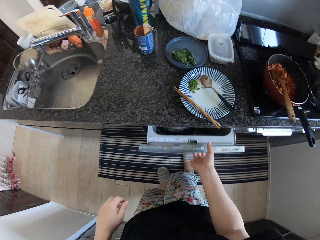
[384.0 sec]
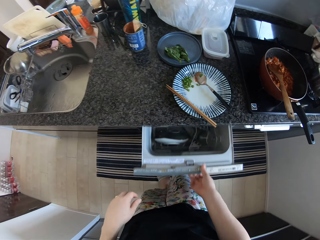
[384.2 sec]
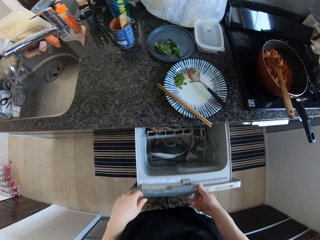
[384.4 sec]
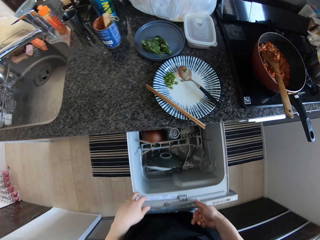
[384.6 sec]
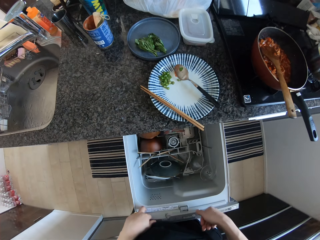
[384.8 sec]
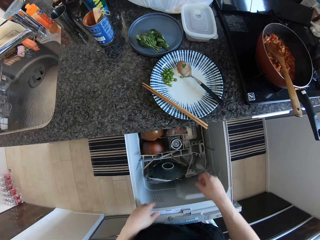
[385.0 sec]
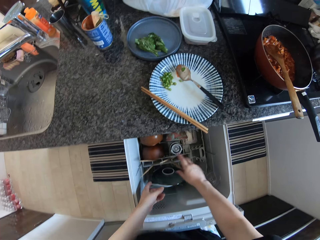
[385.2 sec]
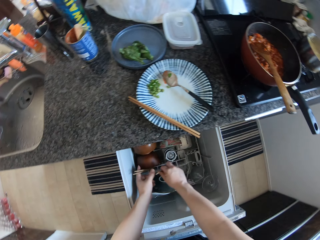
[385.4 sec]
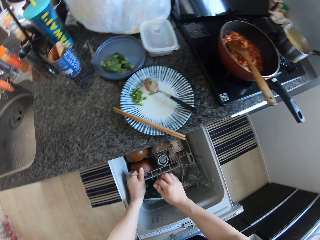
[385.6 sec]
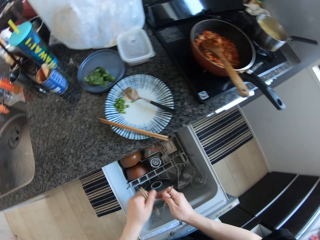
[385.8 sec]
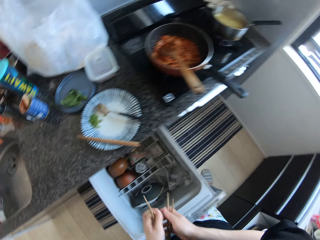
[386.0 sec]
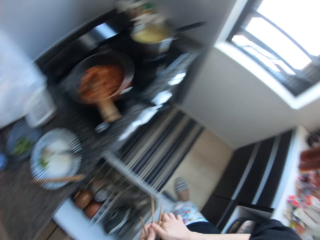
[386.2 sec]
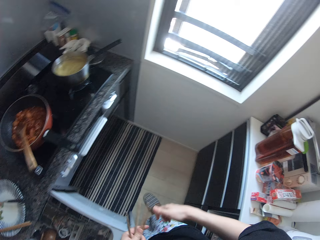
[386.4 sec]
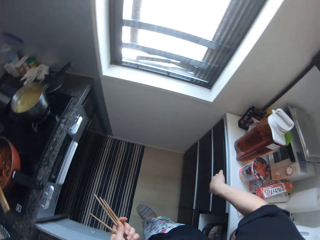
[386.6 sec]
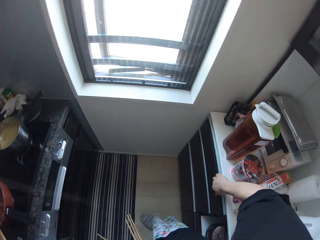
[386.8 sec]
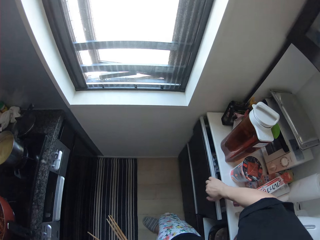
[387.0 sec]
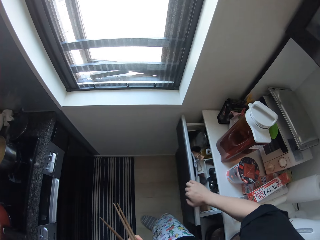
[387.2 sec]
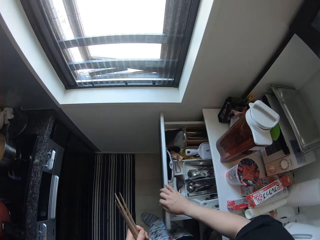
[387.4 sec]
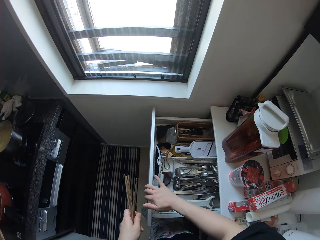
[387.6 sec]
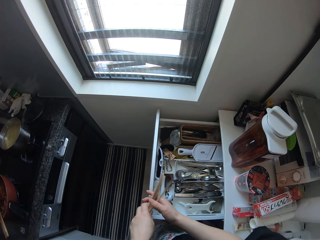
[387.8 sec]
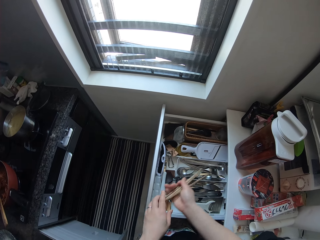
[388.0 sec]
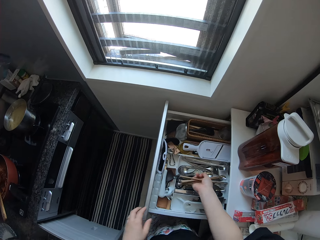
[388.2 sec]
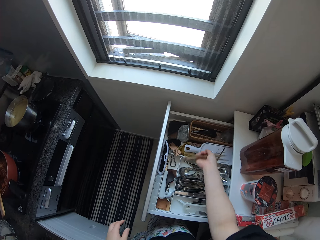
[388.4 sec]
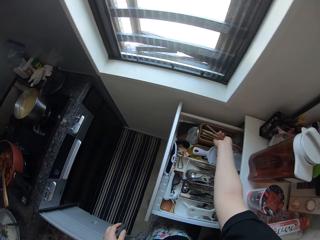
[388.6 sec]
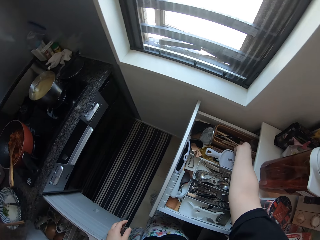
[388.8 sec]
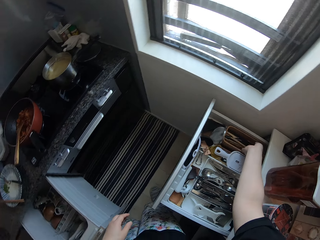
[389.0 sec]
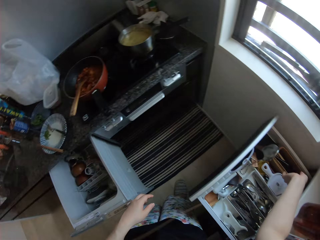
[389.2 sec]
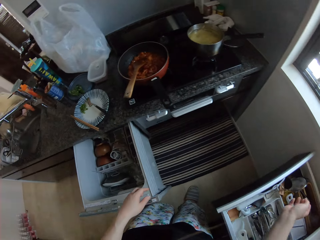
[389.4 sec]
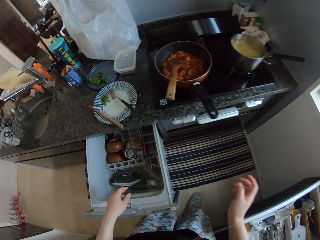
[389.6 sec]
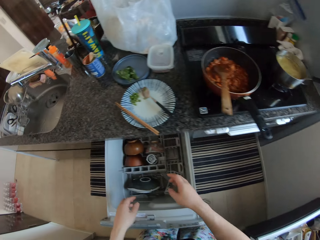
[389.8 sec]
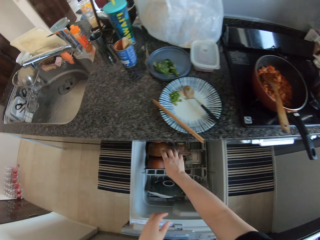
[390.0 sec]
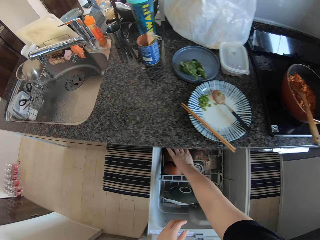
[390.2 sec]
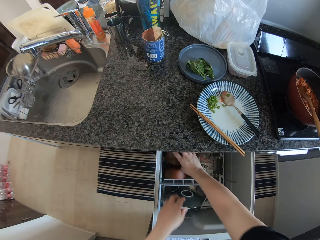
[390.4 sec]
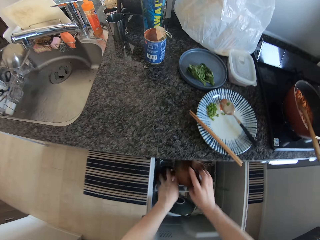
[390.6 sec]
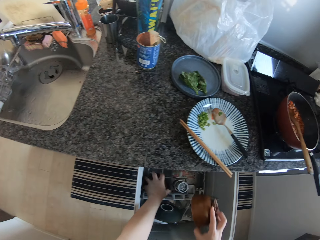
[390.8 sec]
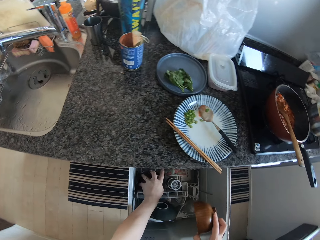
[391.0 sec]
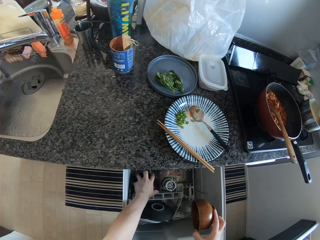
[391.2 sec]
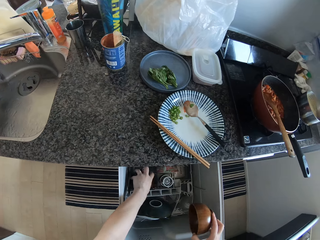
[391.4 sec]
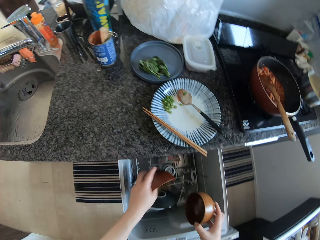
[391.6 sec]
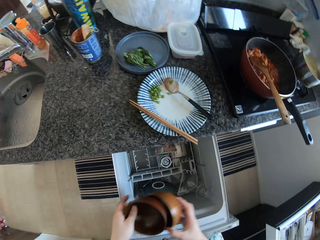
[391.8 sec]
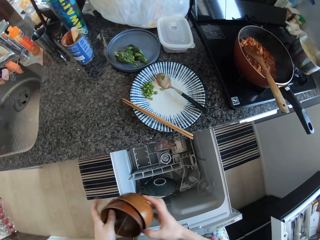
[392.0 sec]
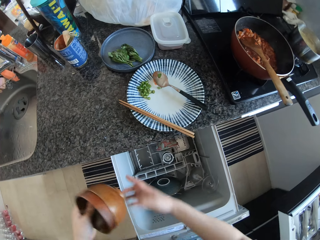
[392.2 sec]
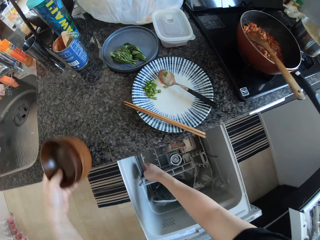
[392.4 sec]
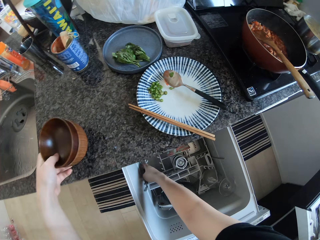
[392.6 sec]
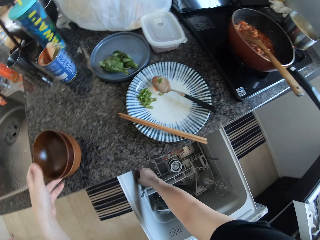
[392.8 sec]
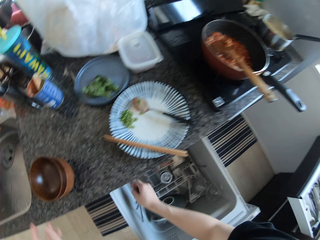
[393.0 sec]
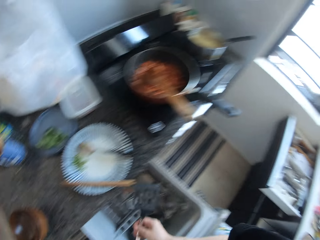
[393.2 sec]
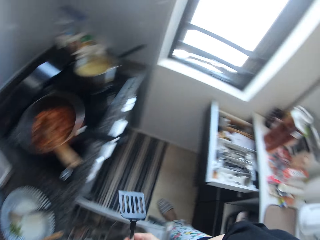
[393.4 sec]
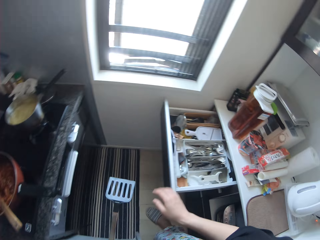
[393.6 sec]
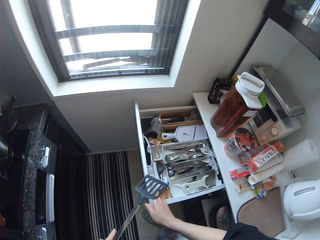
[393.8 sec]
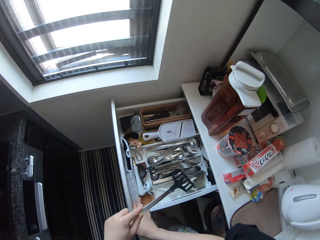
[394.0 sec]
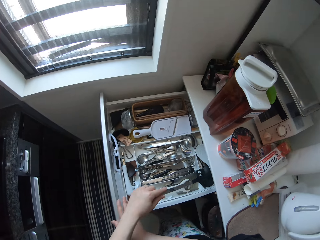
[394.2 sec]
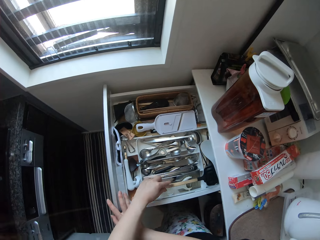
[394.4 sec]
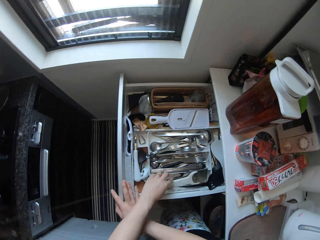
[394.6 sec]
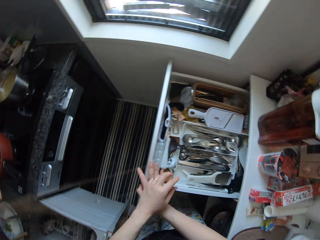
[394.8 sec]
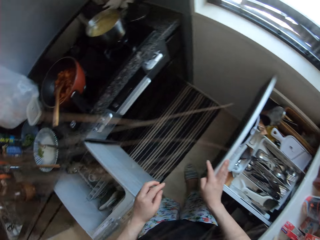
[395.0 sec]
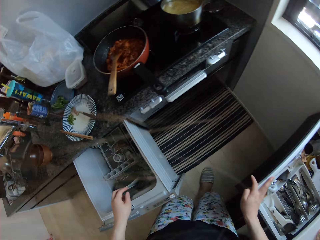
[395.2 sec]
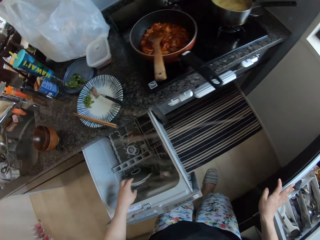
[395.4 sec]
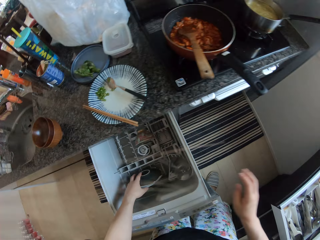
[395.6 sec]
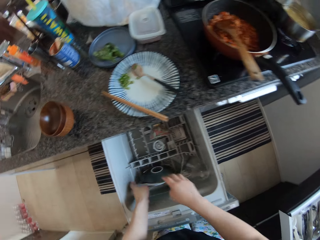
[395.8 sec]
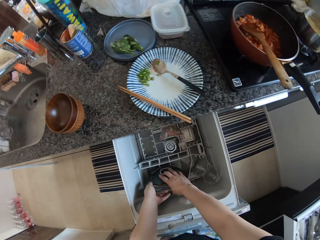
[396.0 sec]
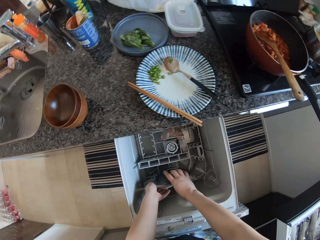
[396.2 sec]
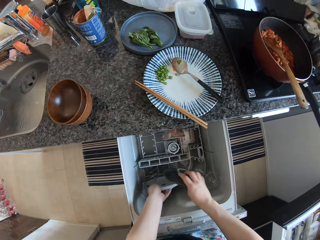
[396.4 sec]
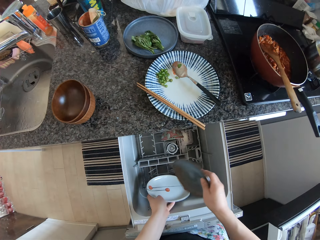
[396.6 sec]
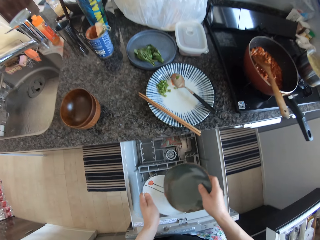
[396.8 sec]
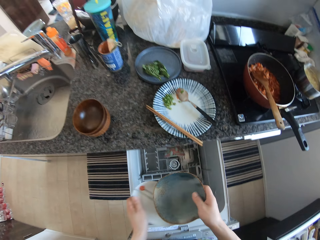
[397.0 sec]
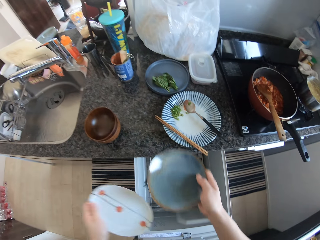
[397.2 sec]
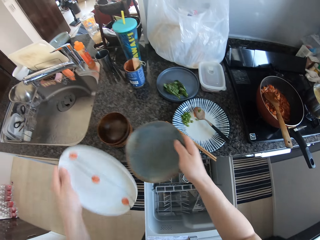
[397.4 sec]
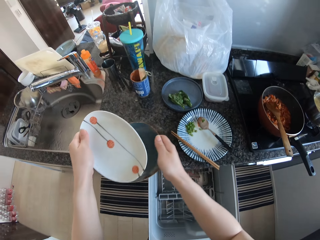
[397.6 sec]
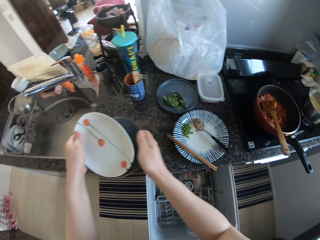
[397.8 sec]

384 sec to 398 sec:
The camera wearer opens a drawer with her right hand. She picks out chopsticks from the drawer with both her hands. She opens a drawer behind her with her right hand. She exchanges the chopsticks to the other hand. She places the chopsticks into the drawer. She picks out a bowl from the drawer with her right hand. She picks out a bowl from the drawer with her left hand. She puts the two bowls together. She exchanges a bowl to the other hand. She places the bowls on the kitchen table. She picks out a turner spoon from the drawer with her right hand. She places the turner in the drawer behind her. She holds the drawer. She places her right hand on the drawer behind her. She removes a hand from the drawer. She picks out two dinnerware or plates from the drawer with both her hands.

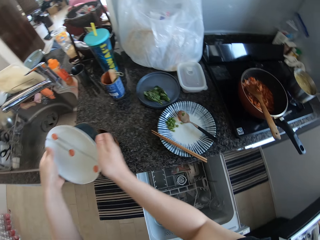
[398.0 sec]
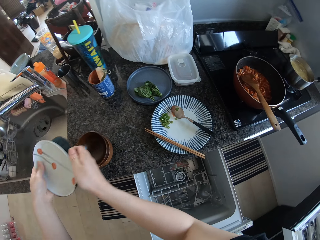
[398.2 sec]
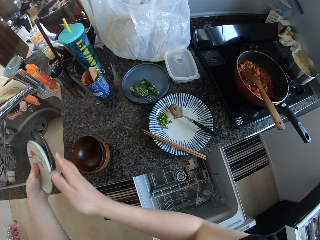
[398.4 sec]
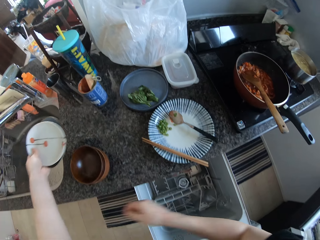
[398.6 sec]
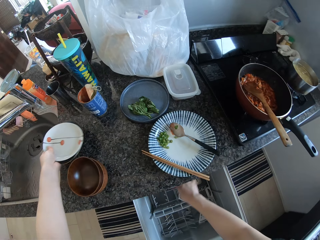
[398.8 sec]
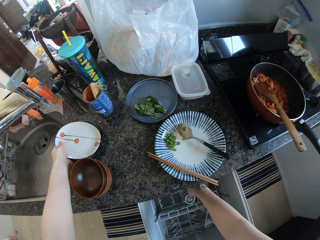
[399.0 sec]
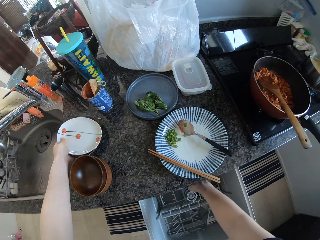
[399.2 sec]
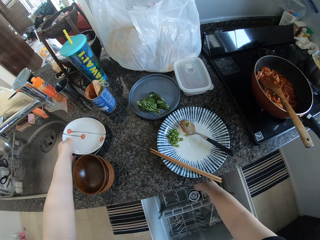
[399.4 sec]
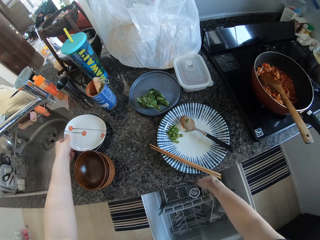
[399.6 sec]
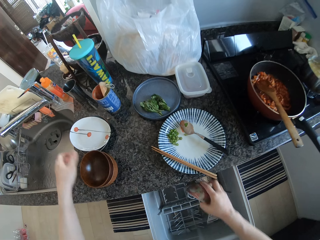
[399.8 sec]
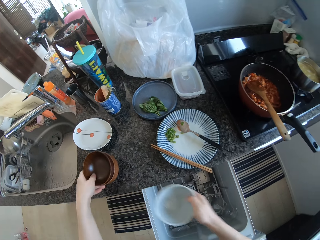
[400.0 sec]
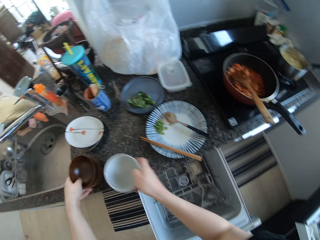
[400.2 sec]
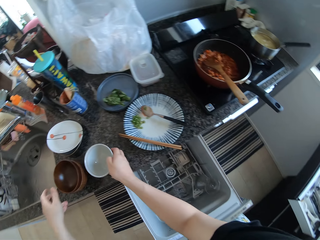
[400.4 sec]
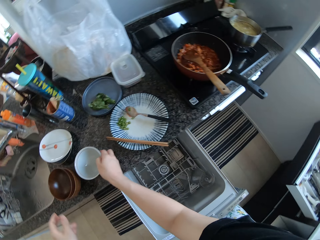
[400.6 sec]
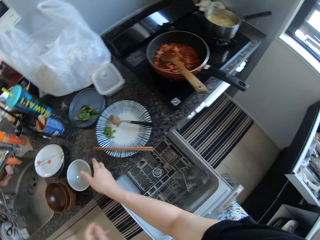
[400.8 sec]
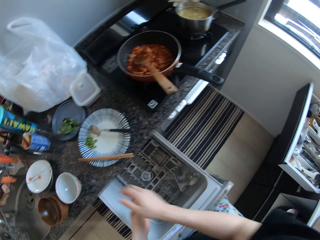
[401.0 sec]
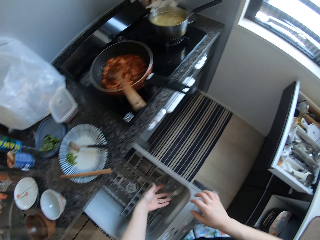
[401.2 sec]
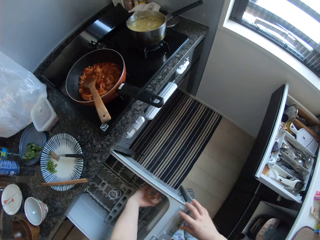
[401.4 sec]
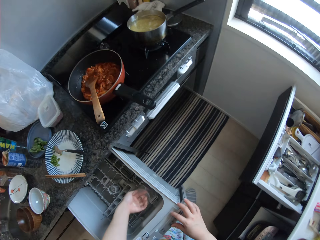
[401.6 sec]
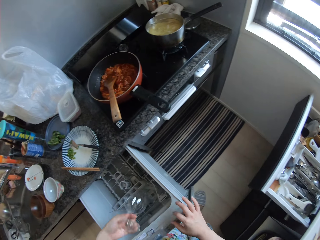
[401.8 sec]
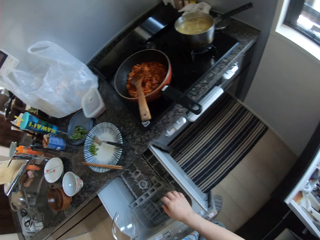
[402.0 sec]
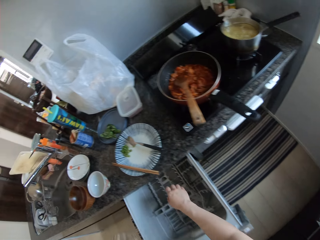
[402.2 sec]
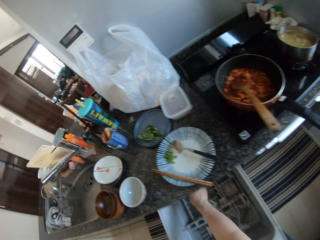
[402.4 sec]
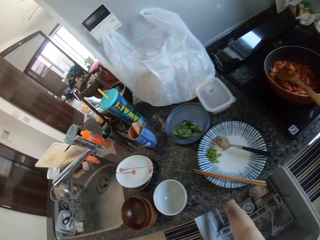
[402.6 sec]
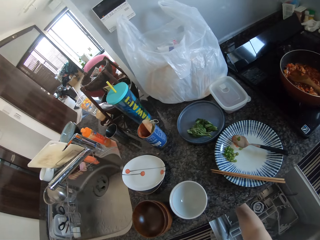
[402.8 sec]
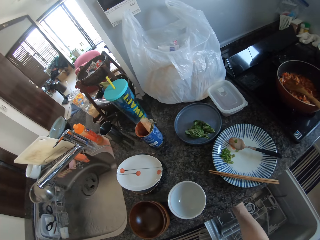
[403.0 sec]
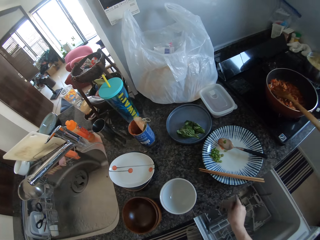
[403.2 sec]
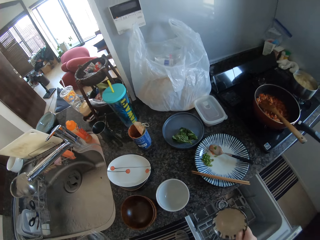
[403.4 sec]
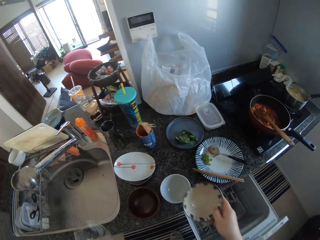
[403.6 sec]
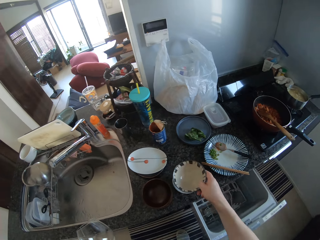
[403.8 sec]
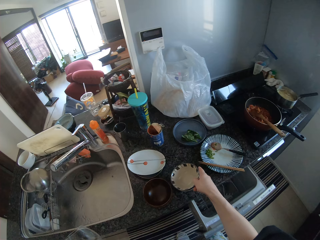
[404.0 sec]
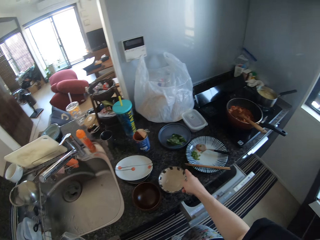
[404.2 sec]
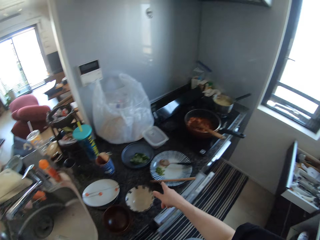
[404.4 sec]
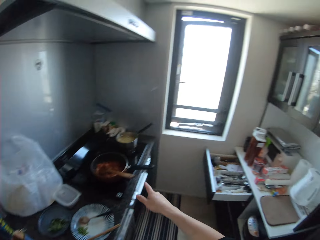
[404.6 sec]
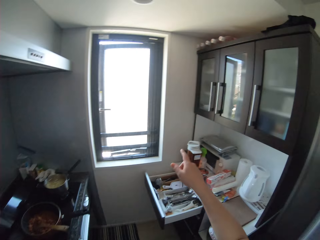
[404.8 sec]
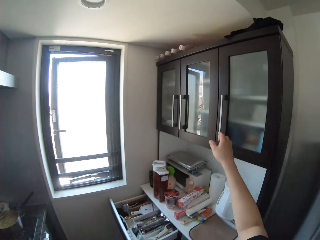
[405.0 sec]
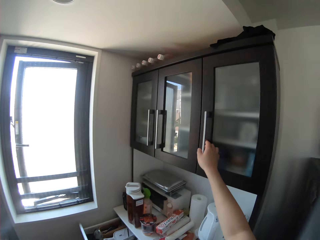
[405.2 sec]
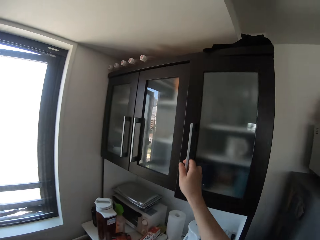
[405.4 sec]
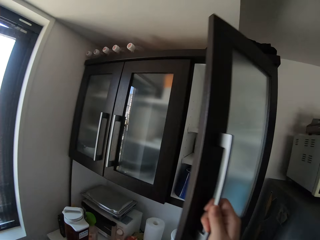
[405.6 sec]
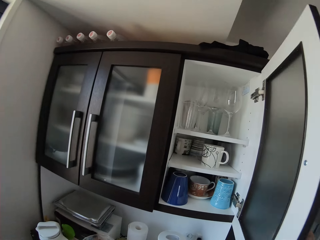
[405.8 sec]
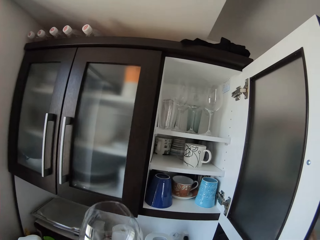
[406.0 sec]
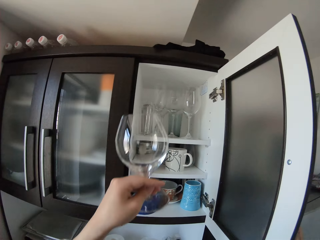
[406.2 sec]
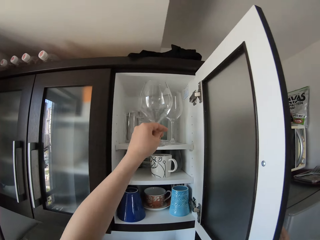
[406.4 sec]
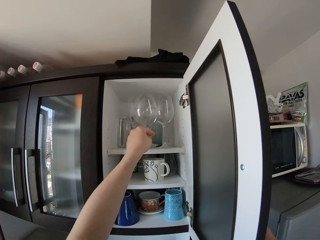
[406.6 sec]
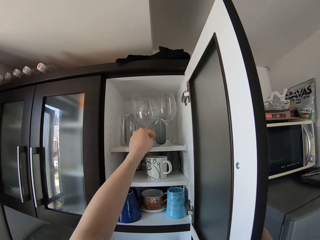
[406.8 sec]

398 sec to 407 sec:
The camera wearer puts the two dinnerware together. She holds both plates with one hand. She places the dinnerware on the kitchen table. She picks out a bowl from the drawer with her right hand. She moves the two bowls on the kitchen table with her left hand. She places the bowl in her right hand on the kitchen table. She picks out a cup or wine glass from the drawer with her left hand. She holds the drawer. She removes her hand from the drawer. She picks out a bowl from the drawer with her right hand. She places the bowl on top of another bowl on the kitchen table. She pushes the drawer with the knee. She turns. She opens the right side of a cabinet with her right hand.
